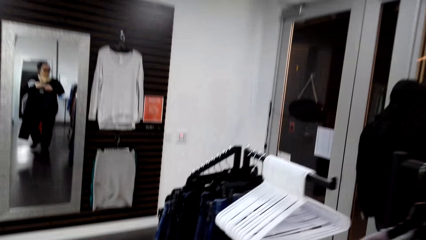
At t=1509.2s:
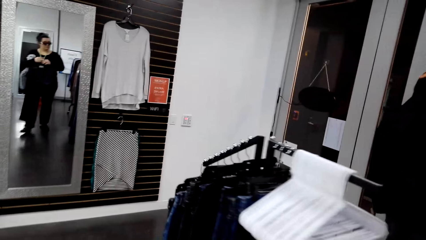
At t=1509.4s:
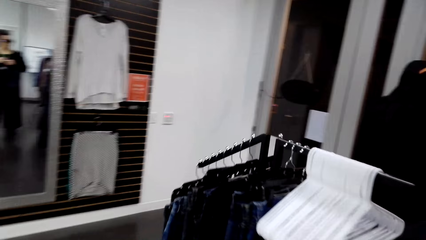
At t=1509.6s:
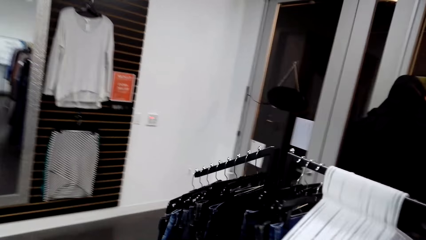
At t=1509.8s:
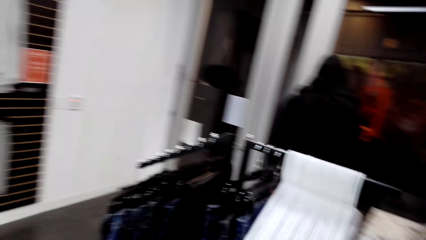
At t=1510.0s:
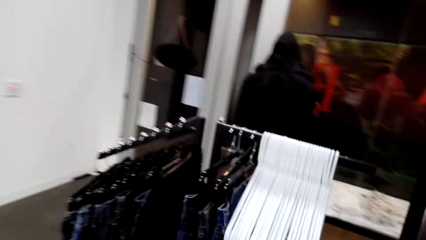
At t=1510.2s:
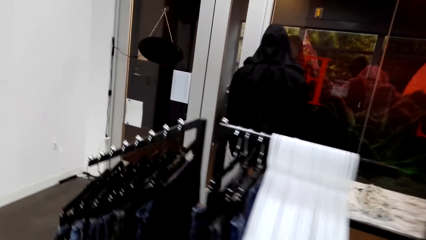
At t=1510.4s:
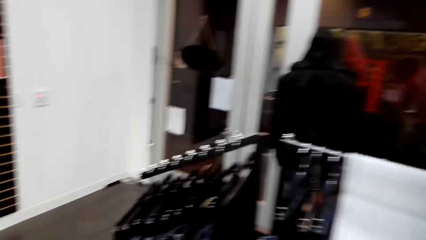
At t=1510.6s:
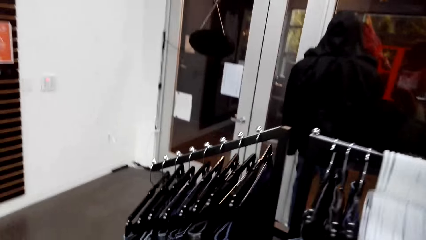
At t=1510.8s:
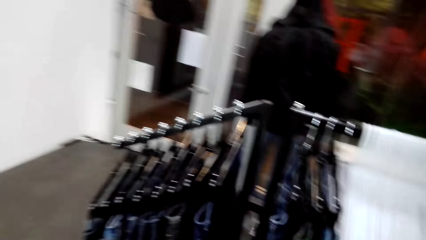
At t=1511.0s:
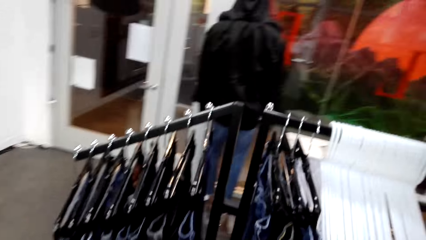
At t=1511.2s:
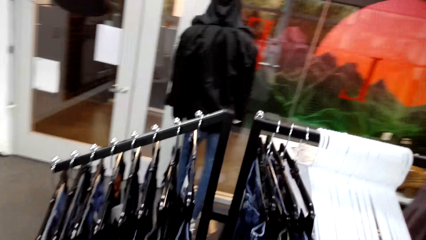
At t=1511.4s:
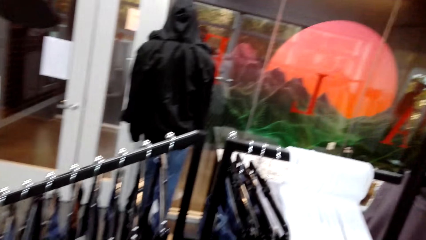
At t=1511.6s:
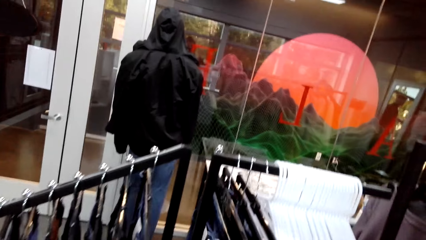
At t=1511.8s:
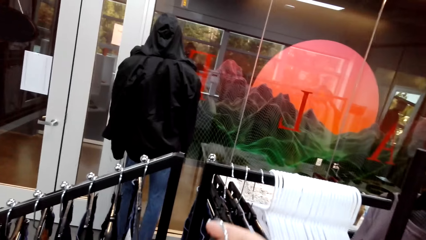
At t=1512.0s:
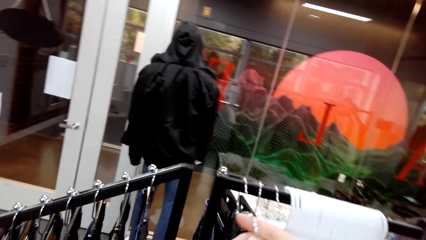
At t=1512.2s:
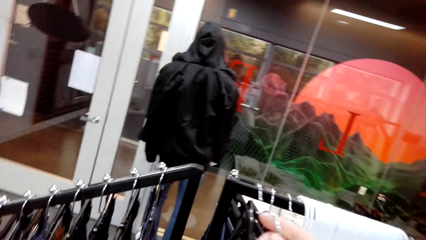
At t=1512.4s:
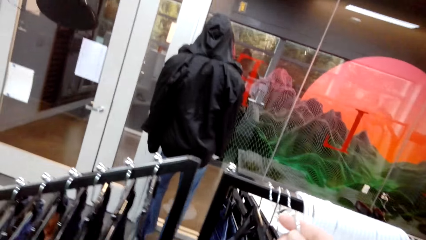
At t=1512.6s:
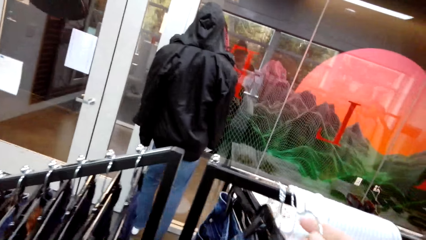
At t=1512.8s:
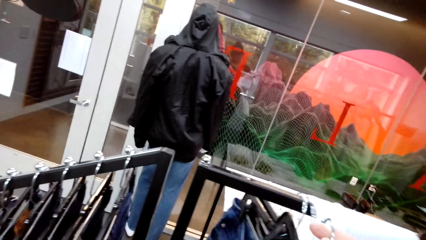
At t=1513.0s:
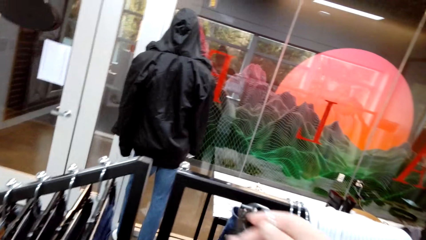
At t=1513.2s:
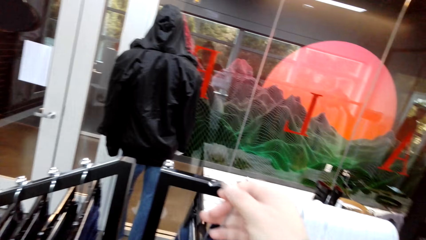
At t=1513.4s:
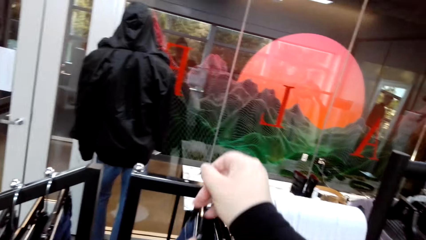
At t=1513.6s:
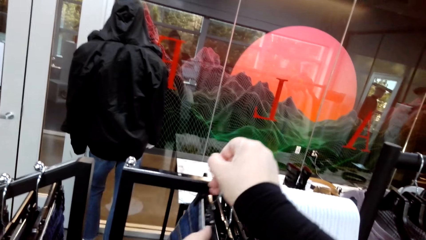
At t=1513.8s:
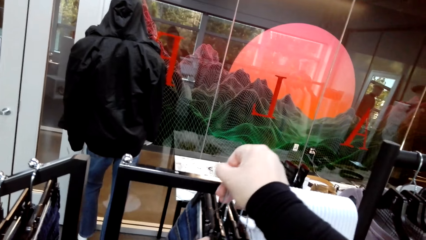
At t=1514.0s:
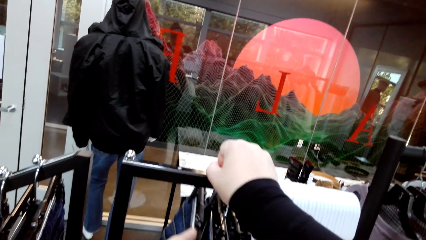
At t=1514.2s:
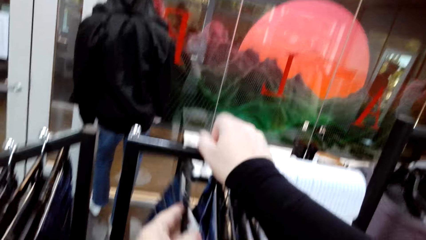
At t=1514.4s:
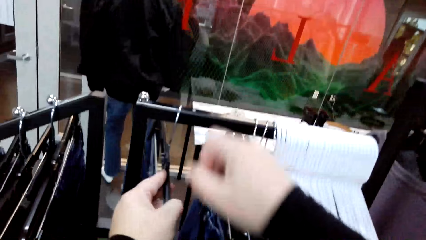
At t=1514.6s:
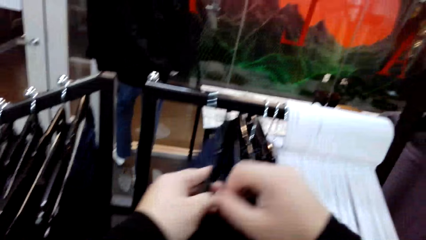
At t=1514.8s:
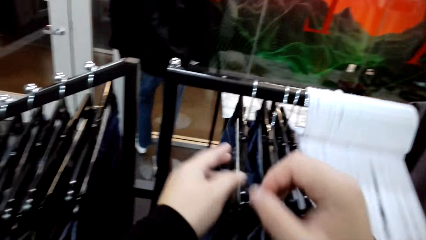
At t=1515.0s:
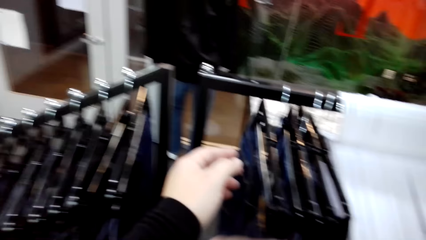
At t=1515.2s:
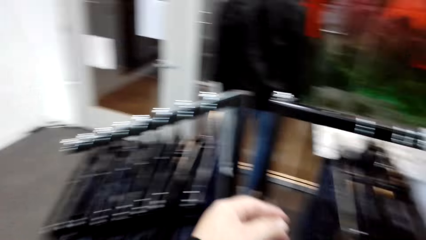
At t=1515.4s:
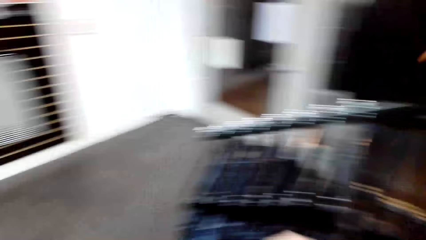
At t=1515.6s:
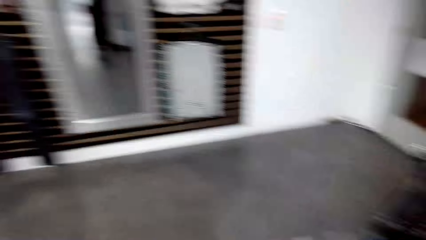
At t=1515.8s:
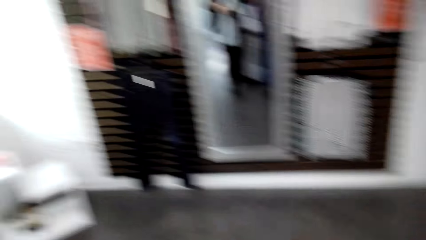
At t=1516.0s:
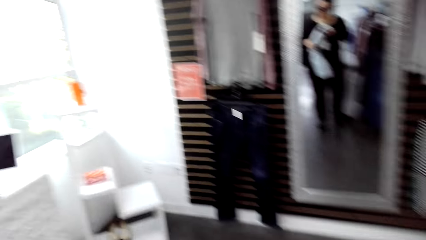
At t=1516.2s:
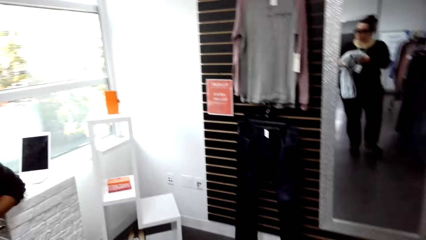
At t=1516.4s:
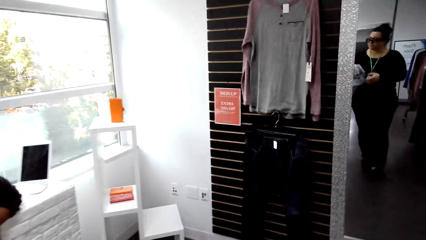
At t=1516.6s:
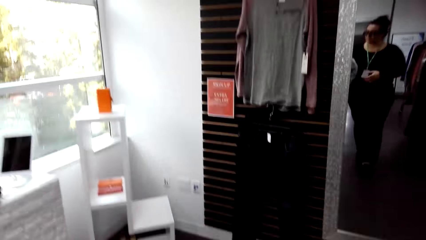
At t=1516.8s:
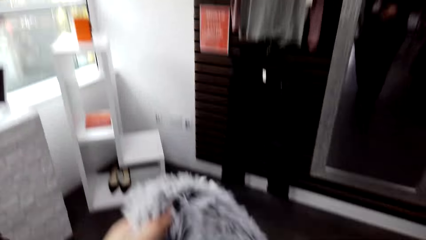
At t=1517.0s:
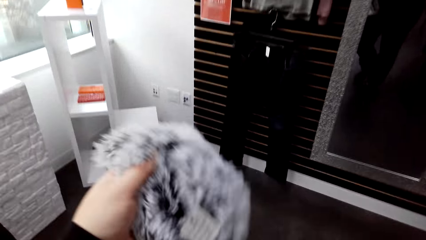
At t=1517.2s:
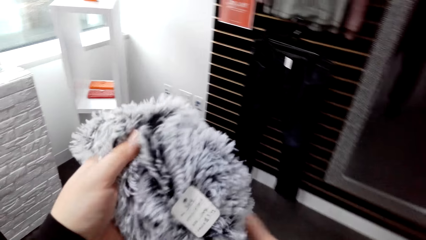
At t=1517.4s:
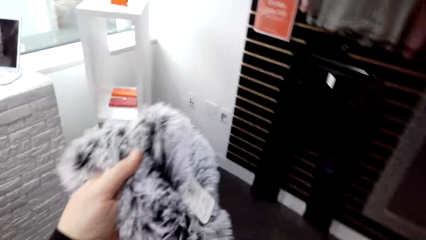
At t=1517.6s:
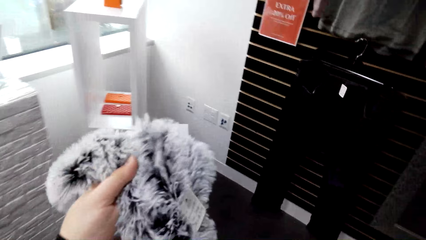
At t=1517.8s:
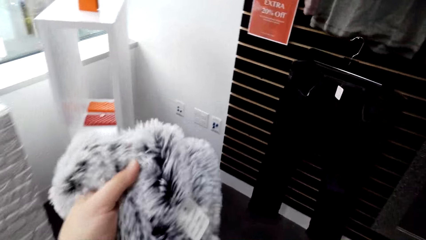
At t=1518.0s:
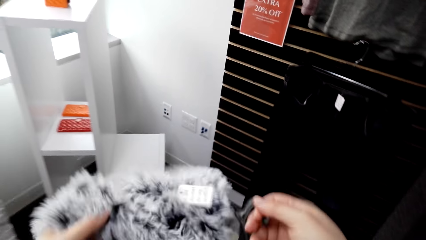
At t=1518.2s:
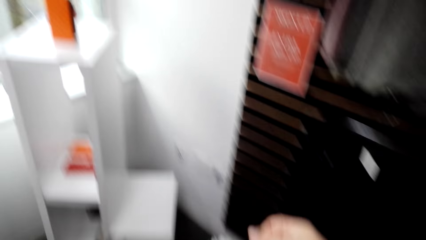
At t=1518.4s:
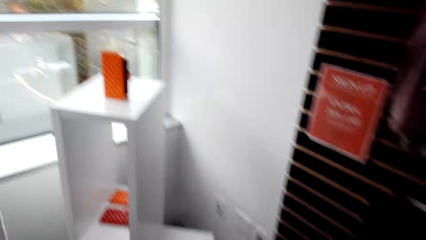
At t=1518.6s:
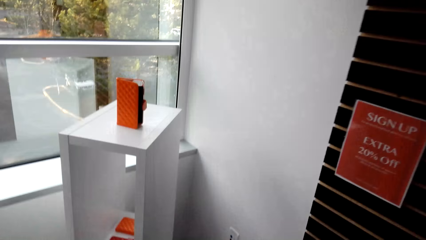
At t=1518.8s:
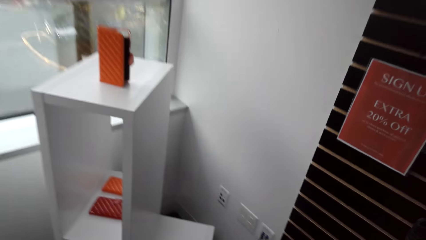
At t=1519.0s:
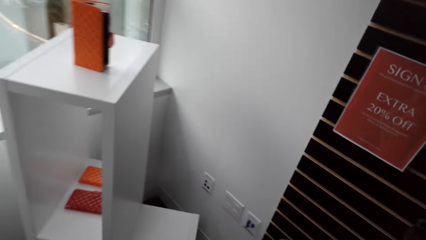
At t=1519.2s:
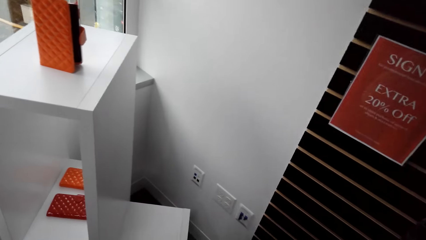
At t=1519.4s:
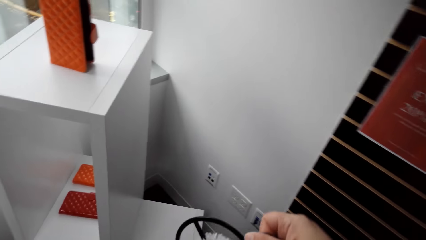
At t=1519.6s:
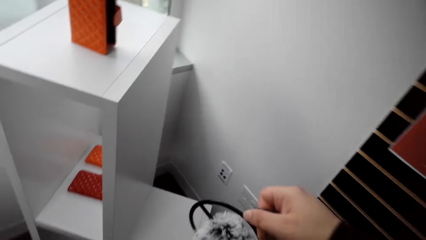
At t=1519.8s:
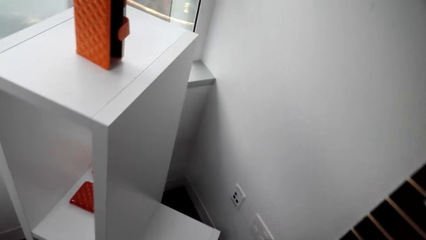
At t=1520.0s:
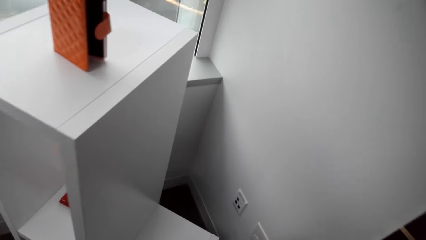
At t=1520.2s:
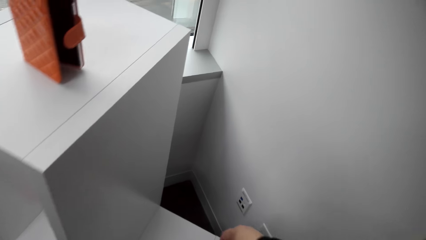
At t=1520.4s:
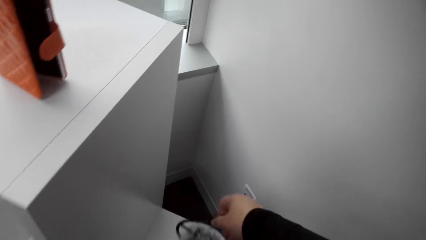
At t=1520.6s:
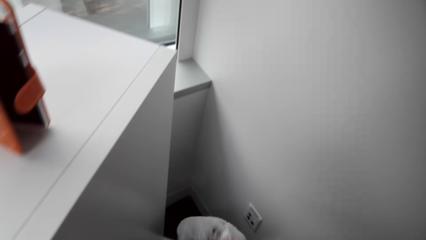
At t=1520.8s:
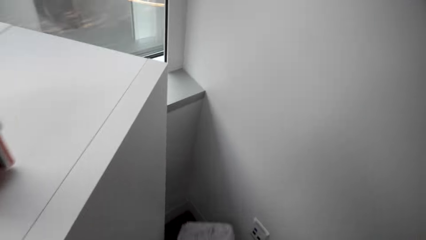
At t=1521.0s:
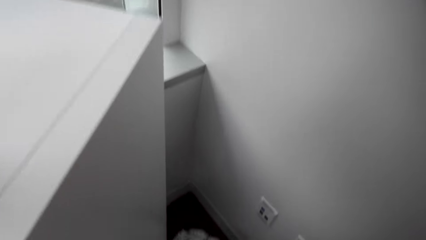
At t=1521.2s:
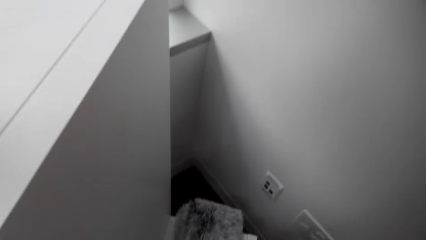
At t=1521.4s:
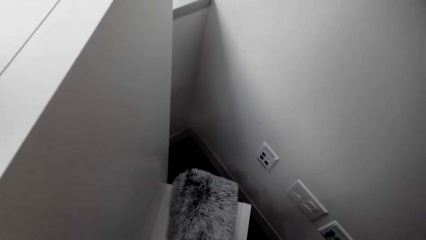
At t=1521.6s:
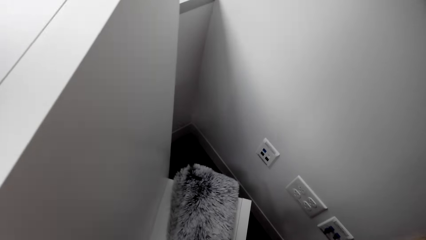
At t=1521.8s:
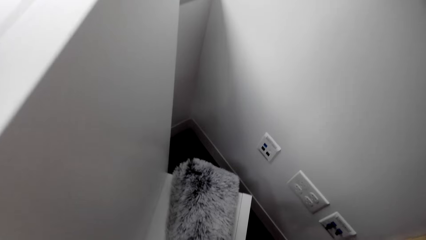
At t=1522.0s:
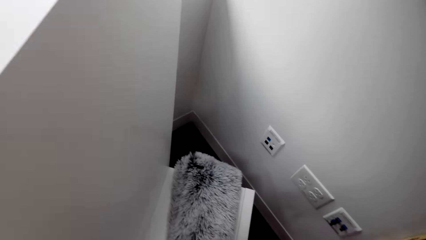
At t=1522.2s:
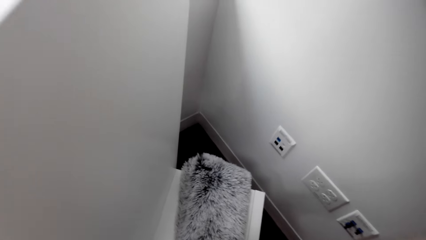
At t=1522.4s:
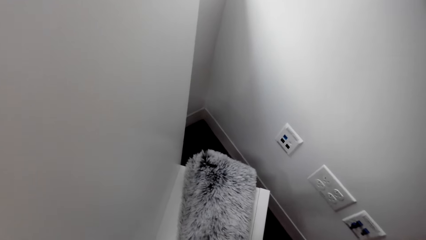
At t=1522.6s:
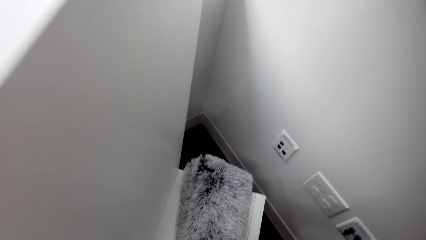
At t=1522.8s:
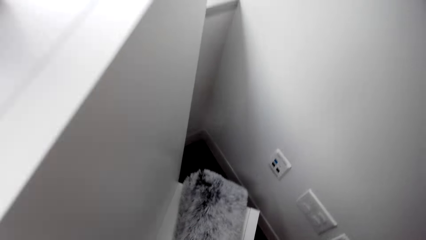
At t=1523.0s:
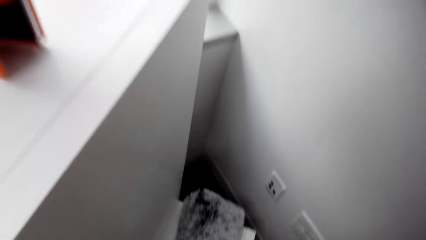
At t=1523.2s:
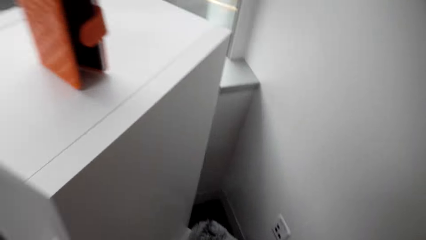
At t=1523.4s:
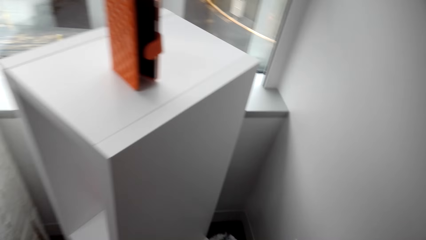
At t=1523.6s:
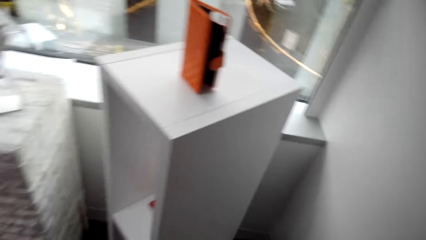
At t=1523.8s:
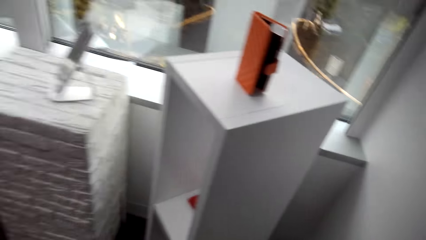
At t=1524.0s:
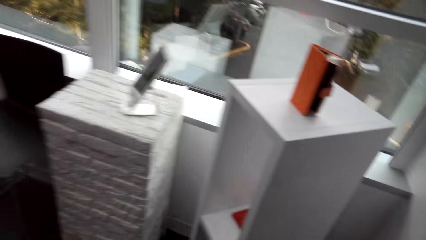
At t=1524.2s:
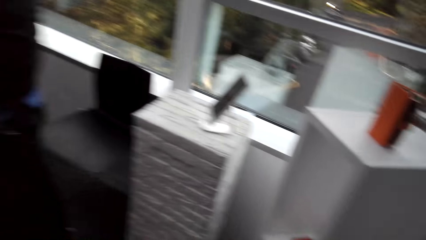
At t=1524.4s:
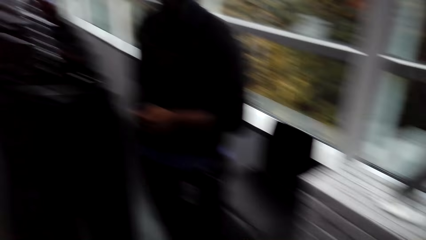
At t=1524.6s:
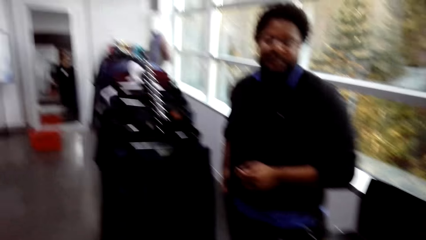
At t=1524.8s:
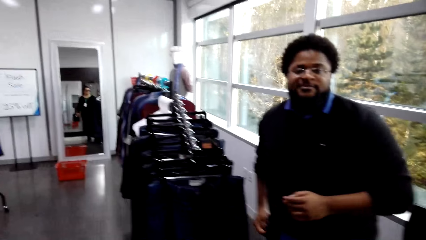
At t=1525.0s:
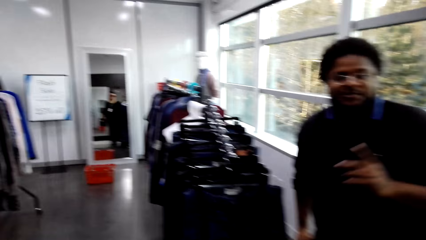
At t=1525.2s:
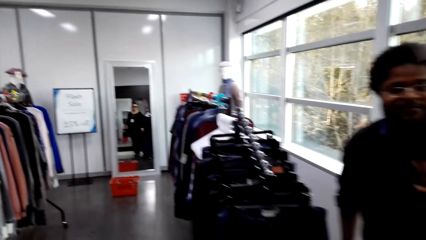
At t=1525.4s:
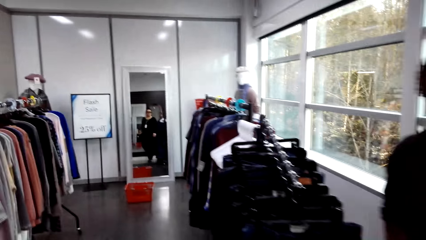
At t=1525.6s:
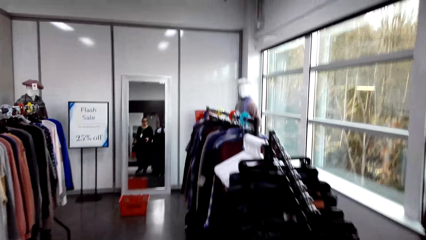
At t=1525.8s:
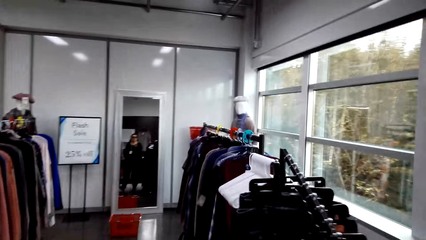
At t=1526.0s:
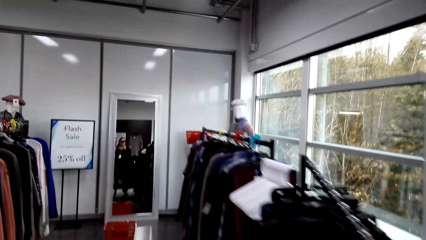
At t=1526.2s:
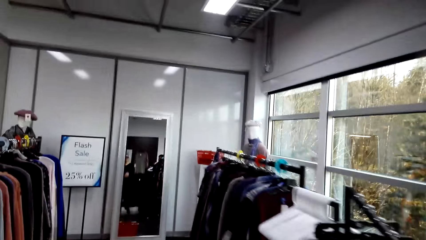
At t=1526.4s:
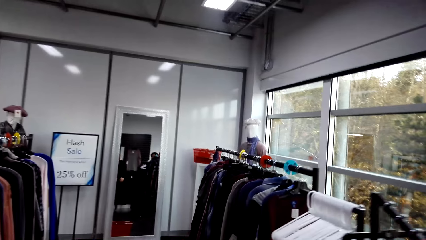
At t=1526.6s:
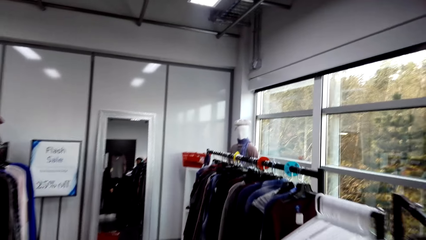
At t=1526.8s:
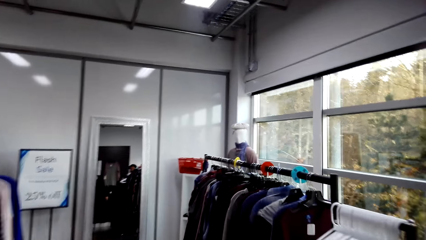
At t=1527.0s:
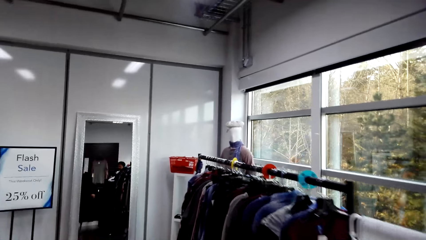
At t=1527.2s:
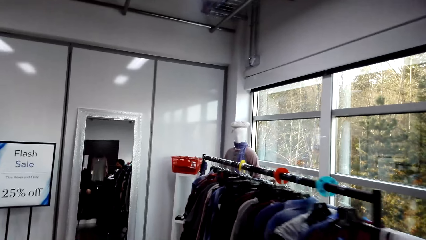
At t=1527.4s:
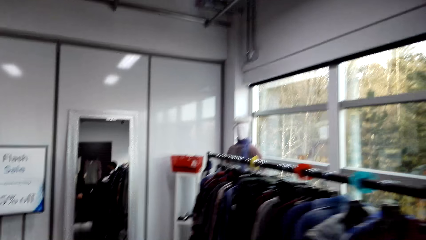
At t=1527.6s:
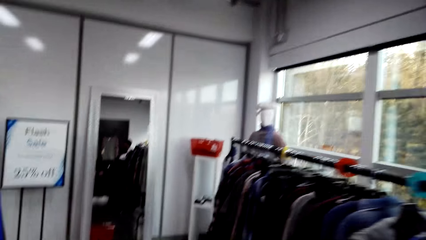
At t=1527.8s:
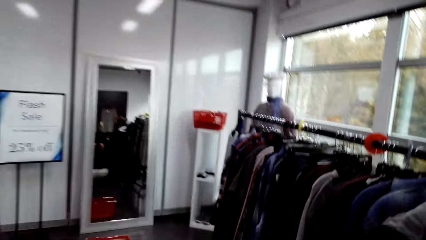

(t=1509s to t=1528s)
The camera wearer walks in the clothes shop. They put the clothes on the clothes hanging rod. They hold the scarf. A man interacts with the camera wearer. The camera wearer walks around the clothes store.
